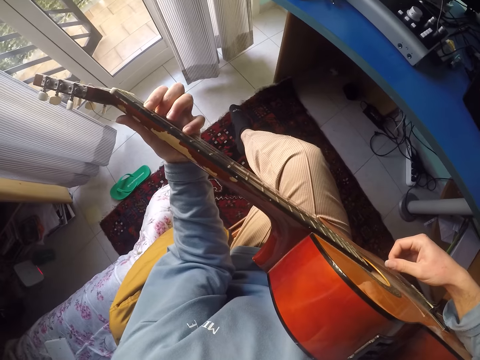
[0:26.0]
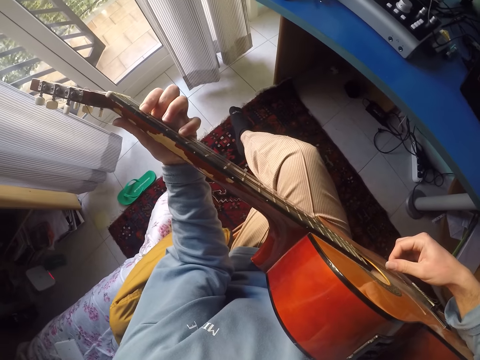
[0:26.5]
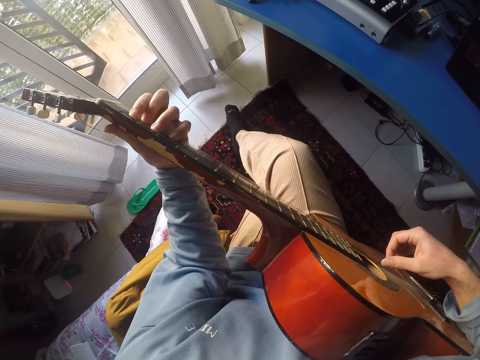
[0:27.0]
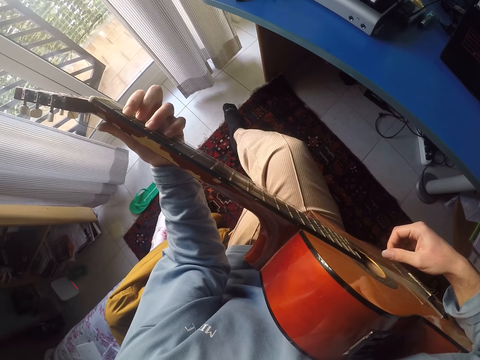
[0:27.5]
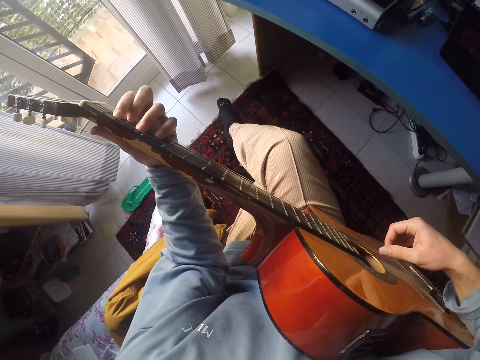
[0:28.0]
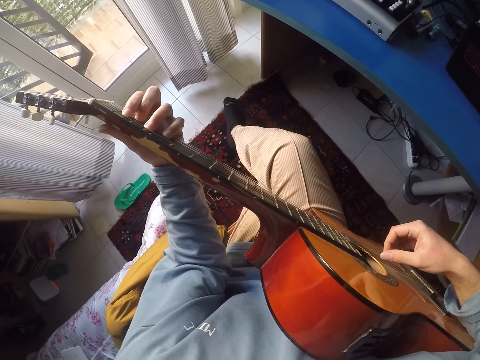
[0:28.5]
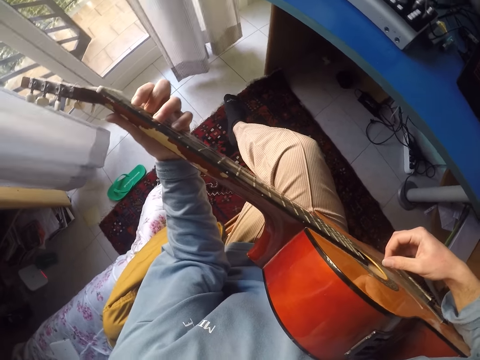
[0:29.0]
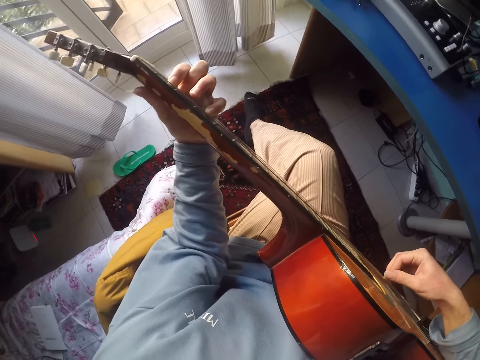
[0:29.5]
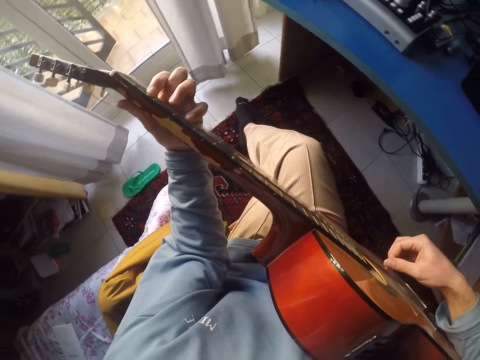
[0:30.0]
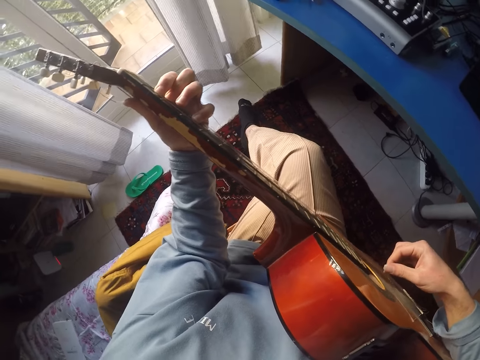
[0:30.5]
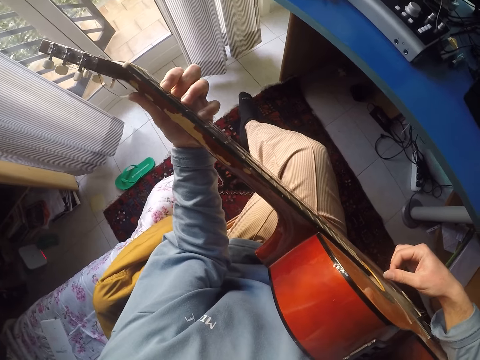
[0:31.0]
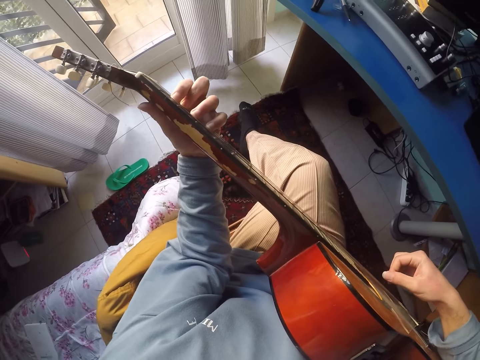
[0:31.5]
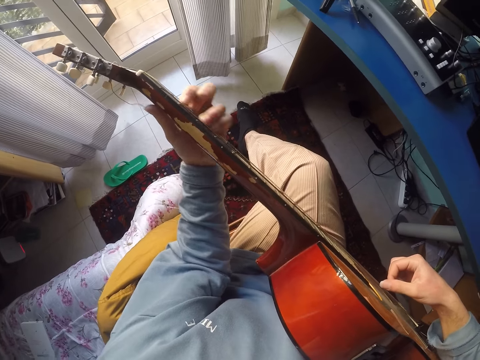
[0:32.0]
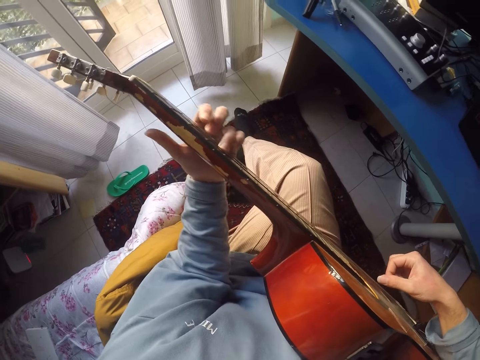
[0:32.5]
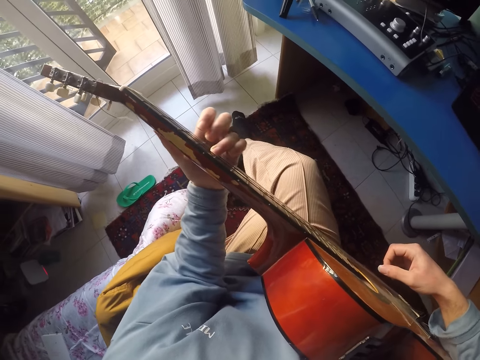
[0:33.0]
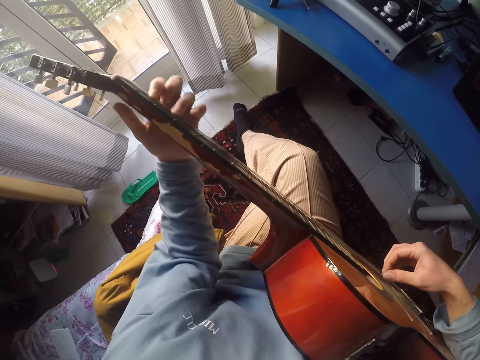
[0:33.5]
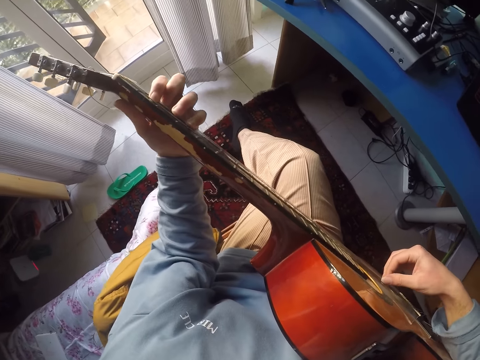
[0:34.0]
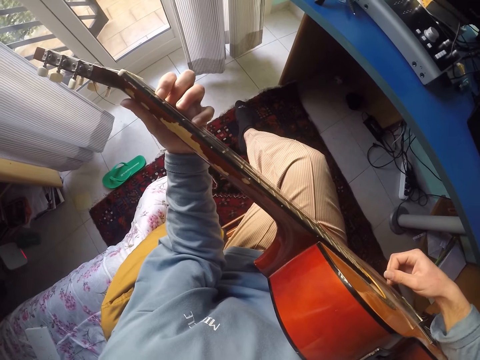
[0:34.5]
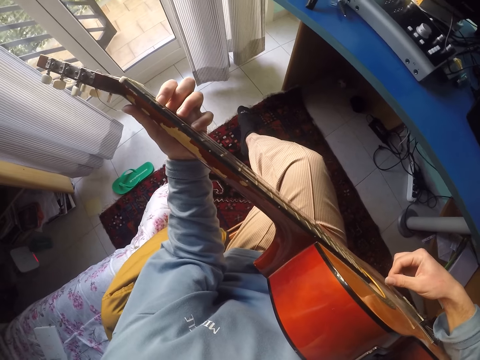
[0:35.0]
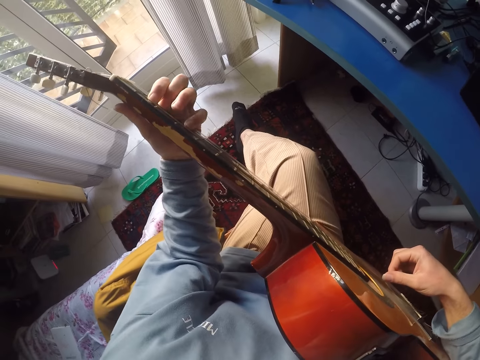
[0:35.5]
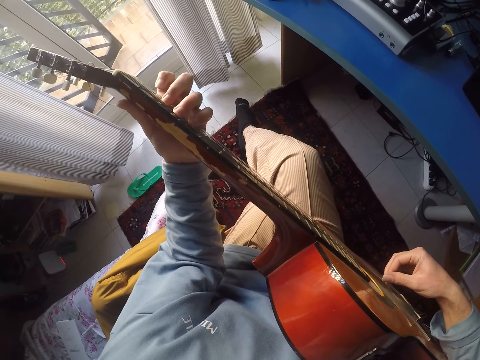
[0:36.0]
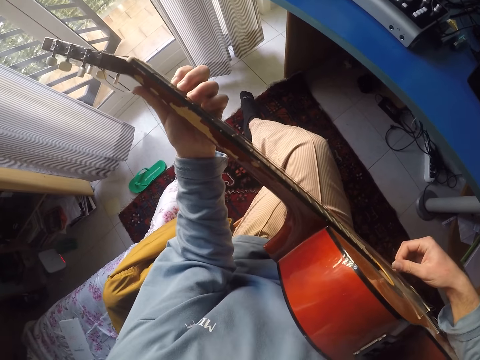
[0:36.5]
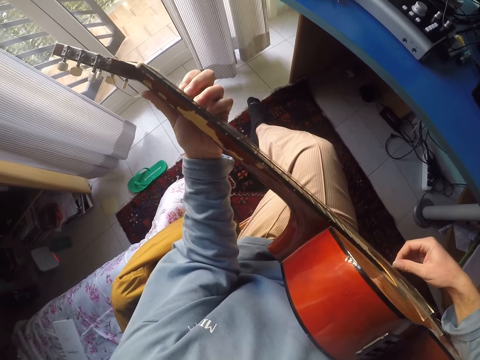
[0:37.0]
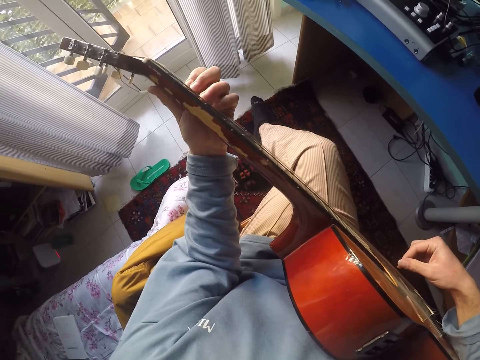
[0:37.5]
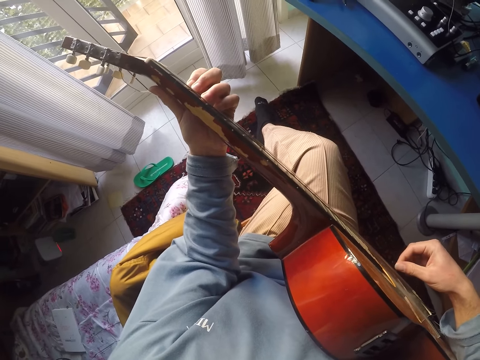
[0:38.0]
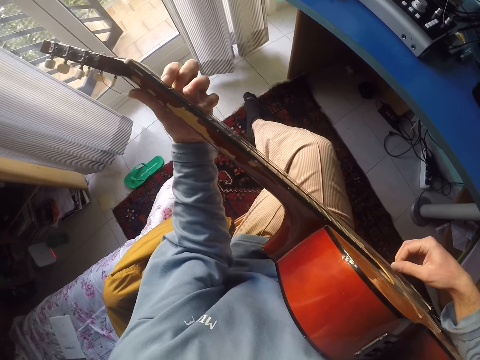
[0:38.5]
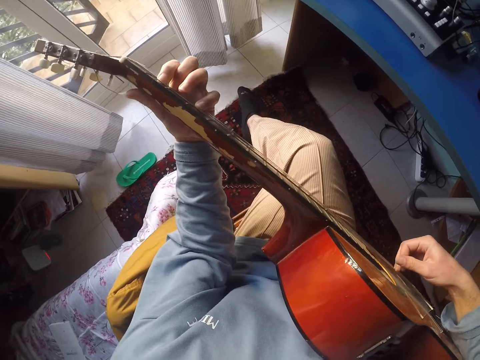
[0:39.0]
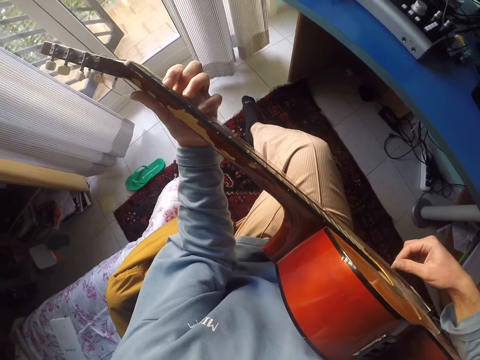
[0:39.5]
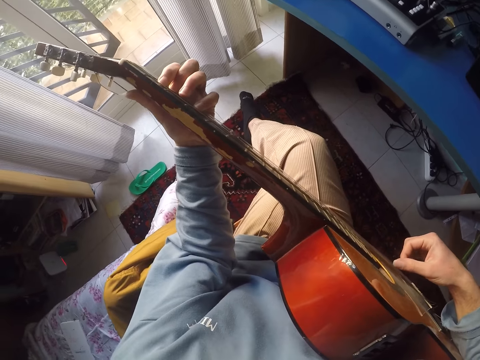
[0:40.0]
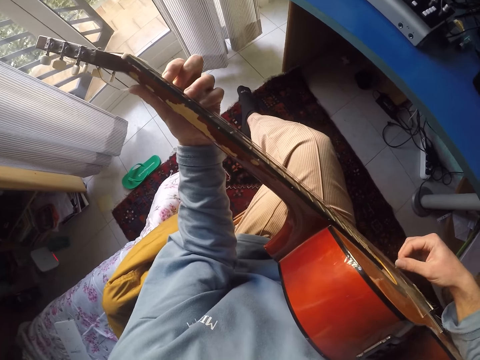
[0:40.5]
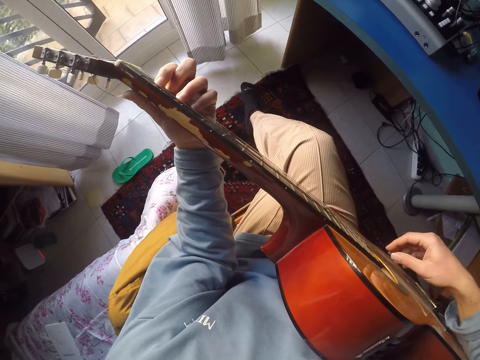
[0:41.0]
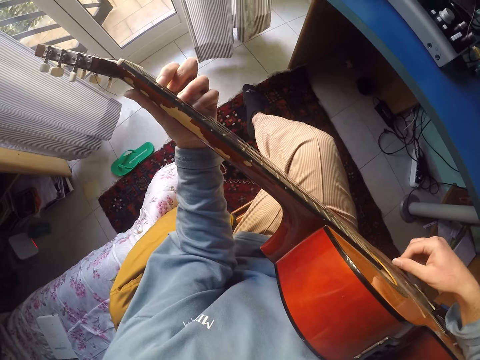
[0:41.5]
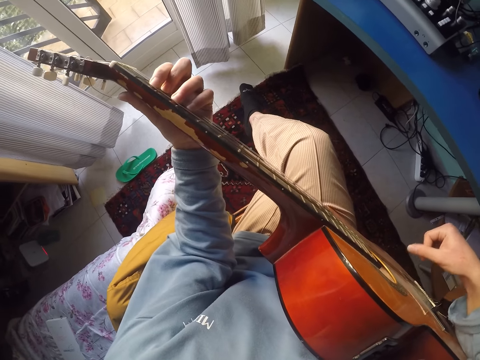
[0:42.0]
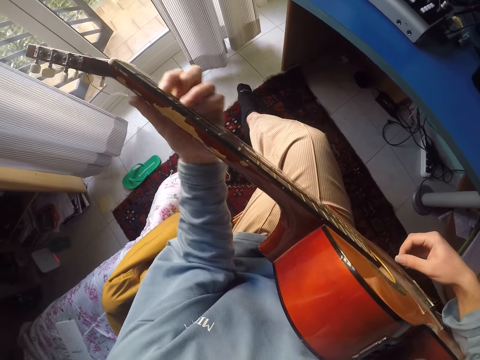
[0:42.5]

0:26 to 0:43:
The camera wearer looks around. They play the guitar.

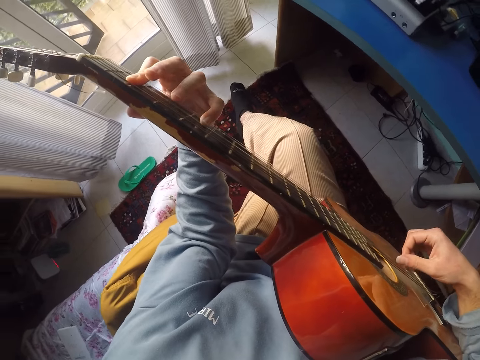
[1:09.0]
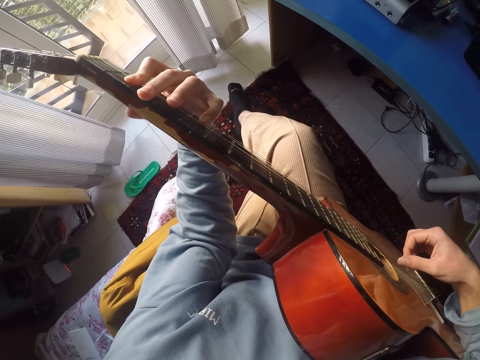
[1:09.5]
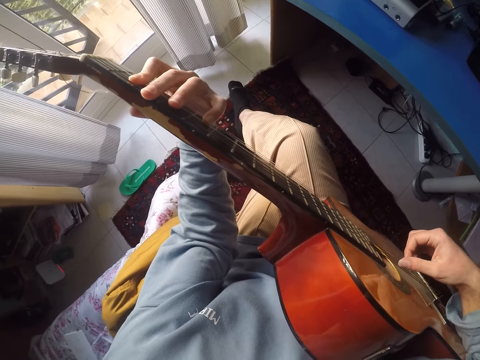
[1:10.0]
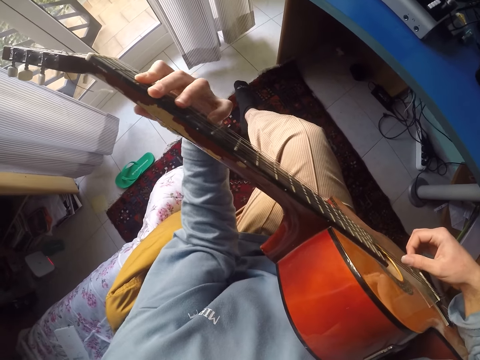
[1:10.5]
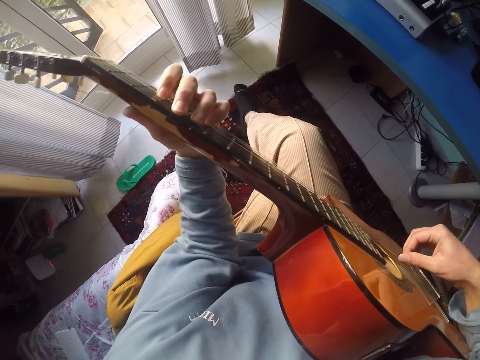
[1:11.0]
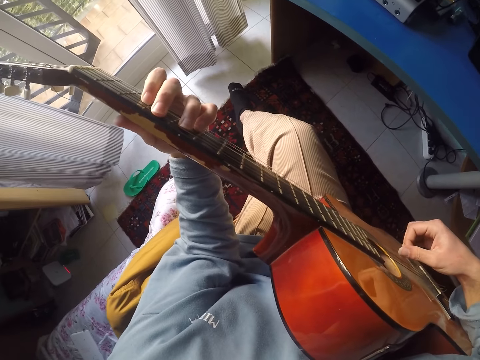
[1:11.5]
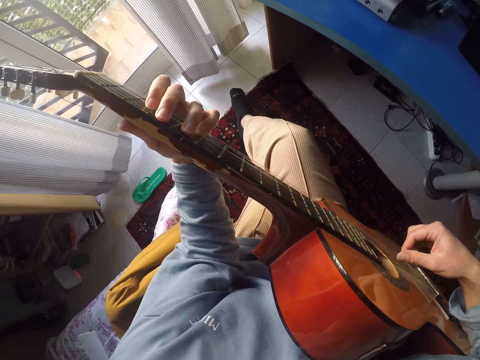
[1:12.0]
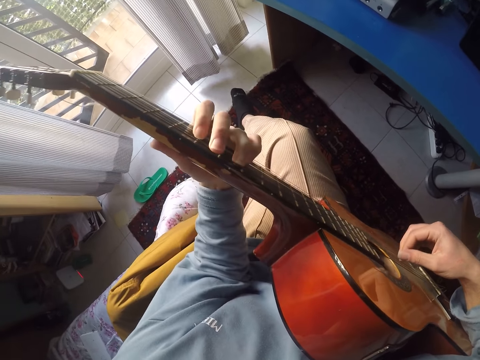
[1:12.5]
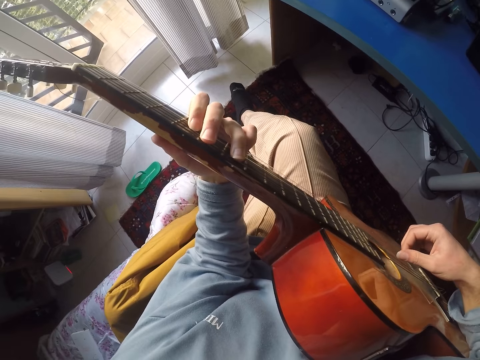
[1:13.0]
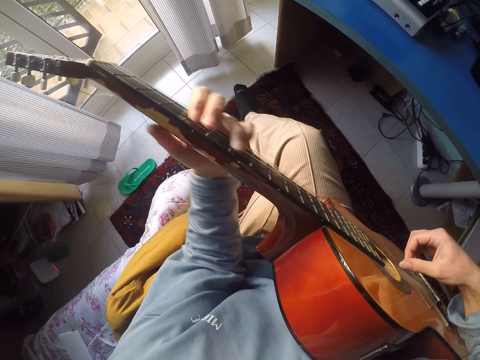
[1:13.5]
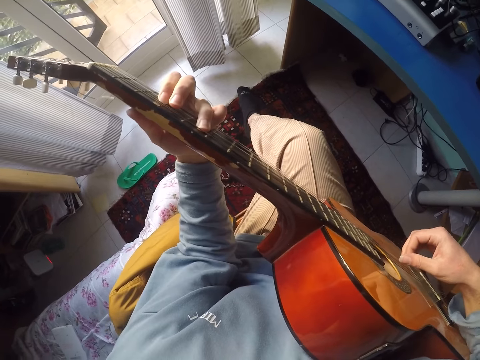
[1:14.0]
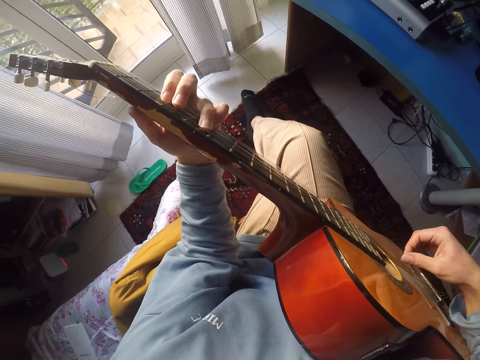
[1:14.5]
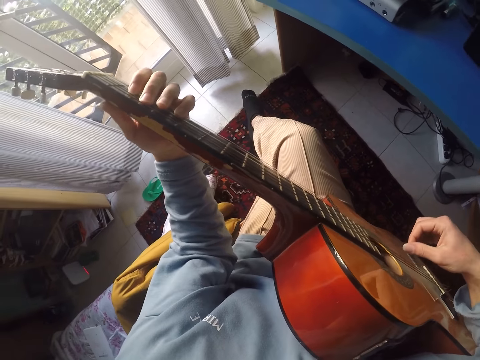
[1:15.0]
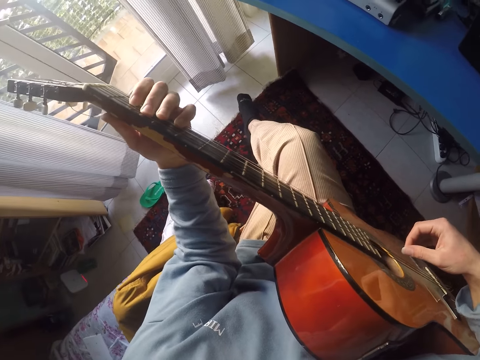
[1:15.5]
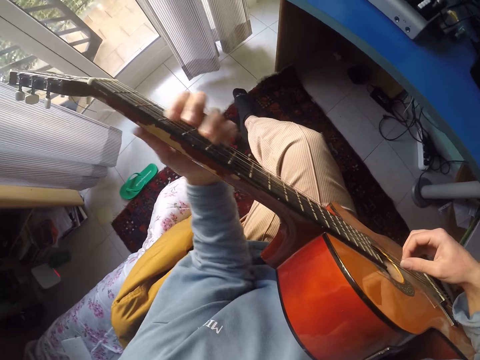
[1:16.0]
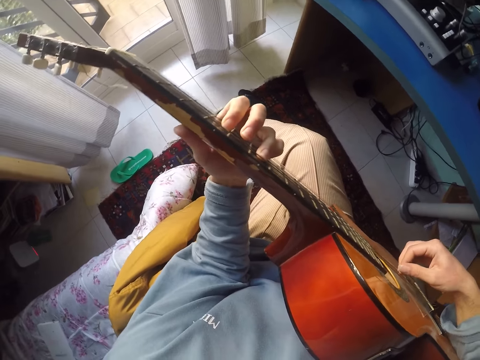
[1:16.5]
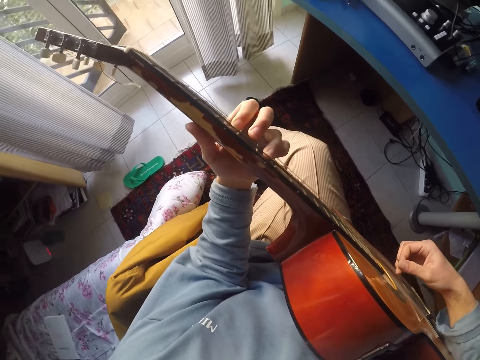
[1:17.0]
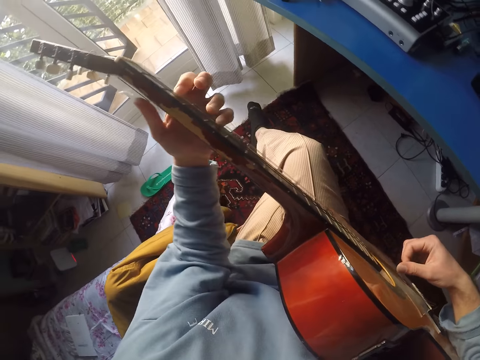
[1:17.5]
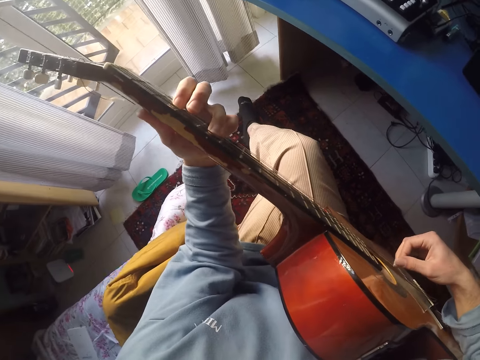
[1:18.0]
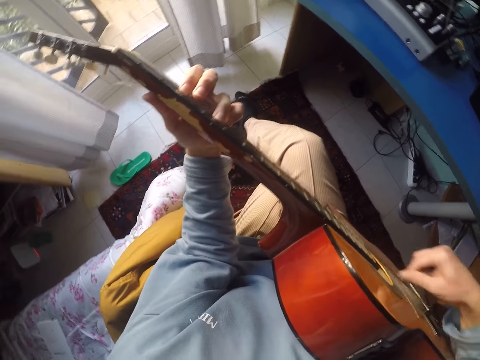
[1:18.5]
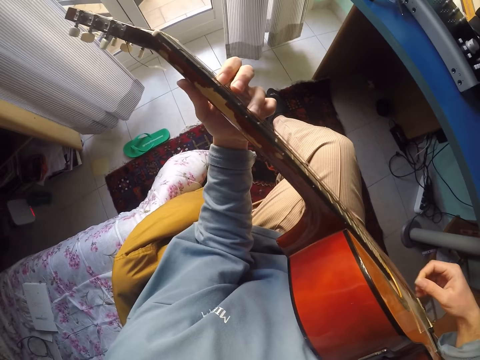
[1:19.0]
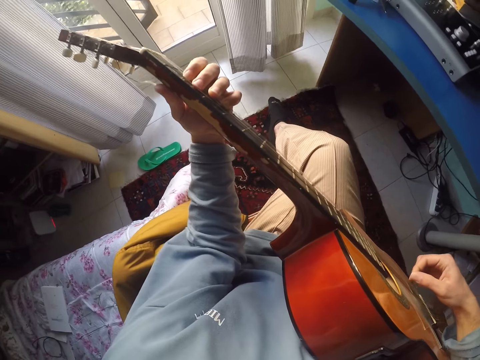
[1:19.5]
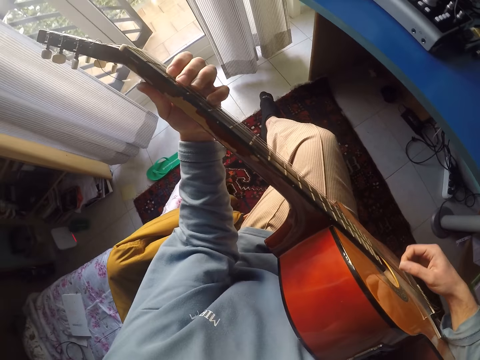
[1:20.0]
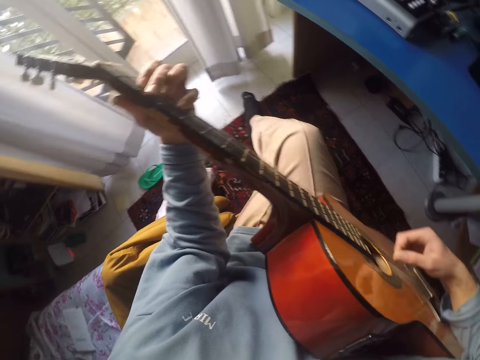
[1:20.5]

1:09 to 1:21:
The camera wearer plays the guitar.
